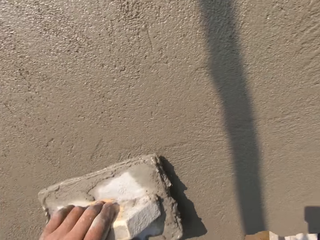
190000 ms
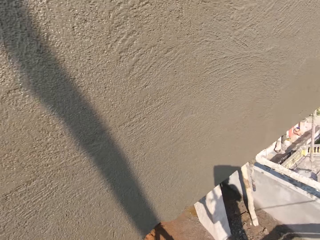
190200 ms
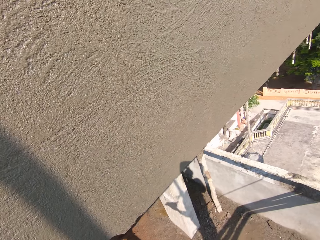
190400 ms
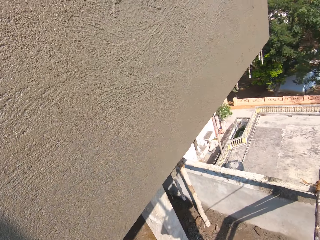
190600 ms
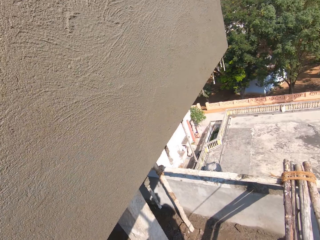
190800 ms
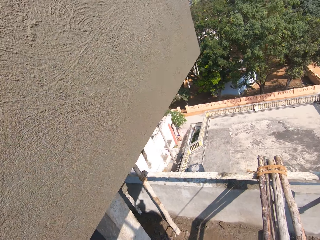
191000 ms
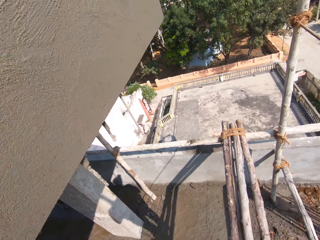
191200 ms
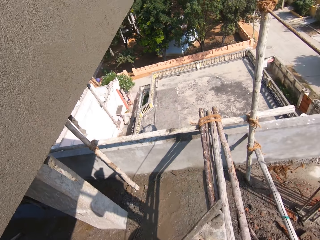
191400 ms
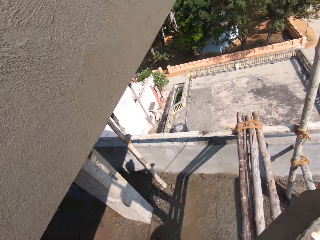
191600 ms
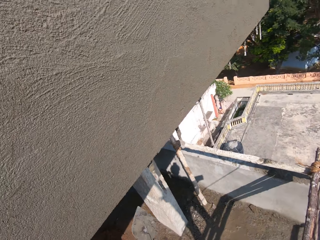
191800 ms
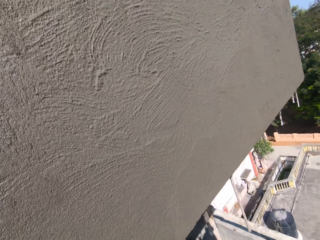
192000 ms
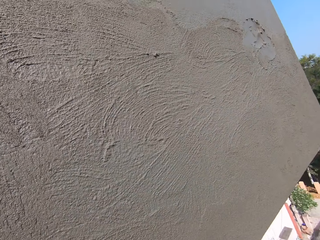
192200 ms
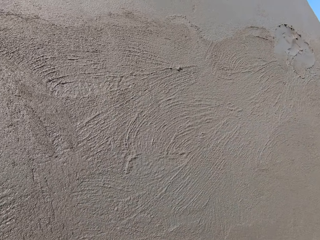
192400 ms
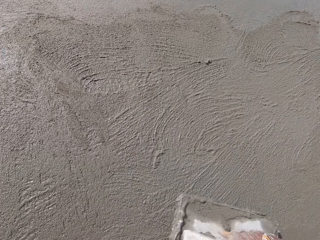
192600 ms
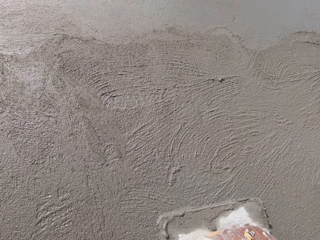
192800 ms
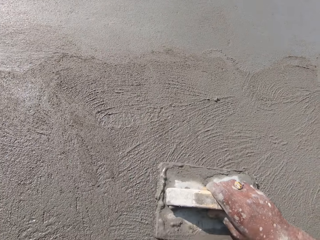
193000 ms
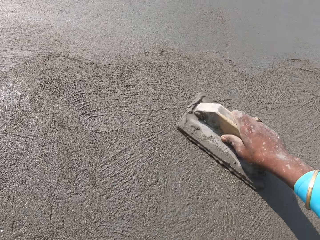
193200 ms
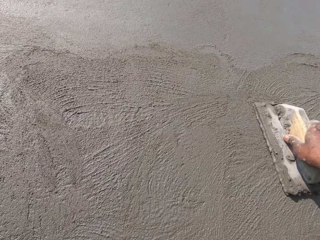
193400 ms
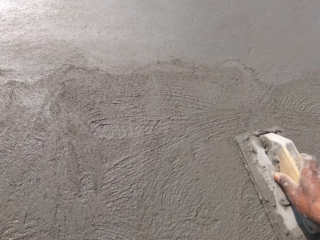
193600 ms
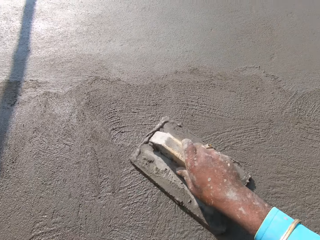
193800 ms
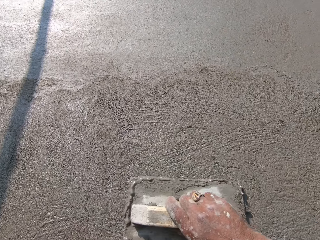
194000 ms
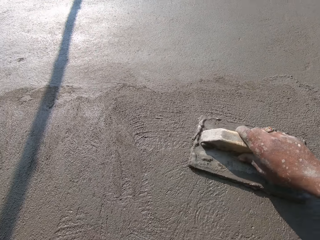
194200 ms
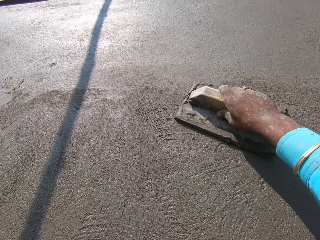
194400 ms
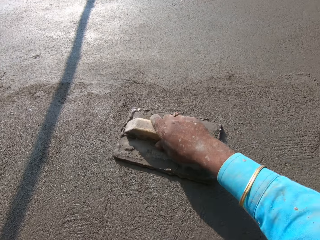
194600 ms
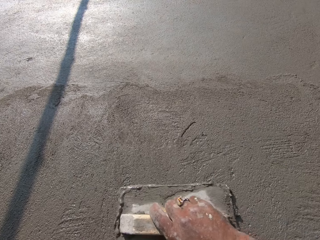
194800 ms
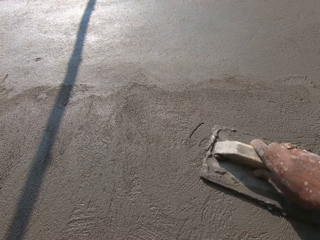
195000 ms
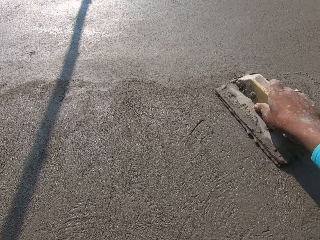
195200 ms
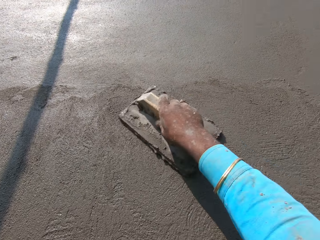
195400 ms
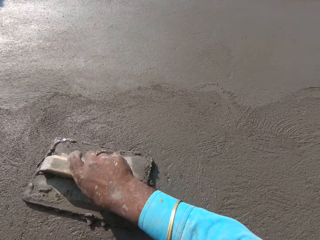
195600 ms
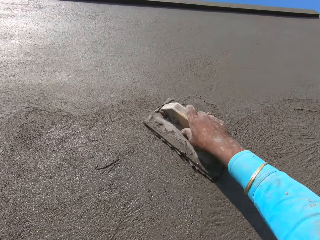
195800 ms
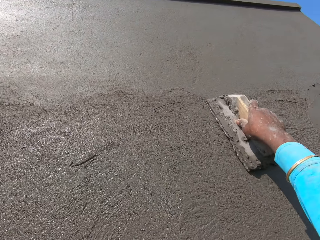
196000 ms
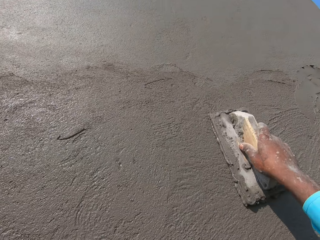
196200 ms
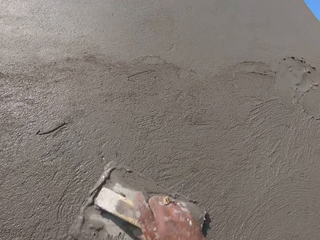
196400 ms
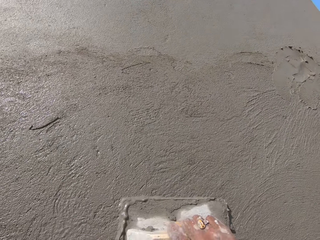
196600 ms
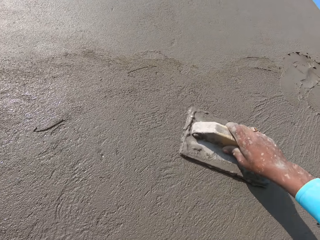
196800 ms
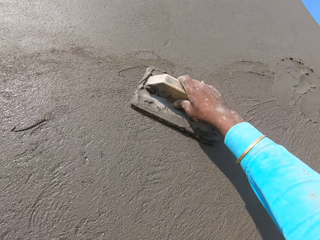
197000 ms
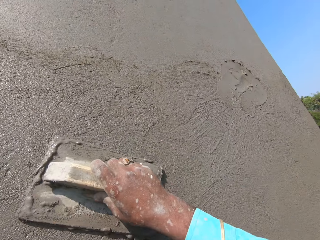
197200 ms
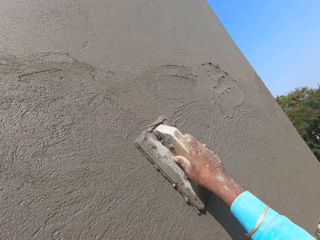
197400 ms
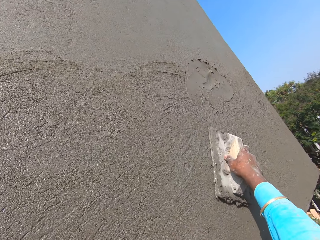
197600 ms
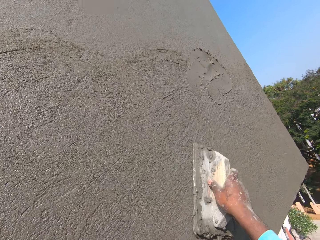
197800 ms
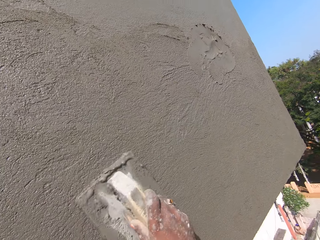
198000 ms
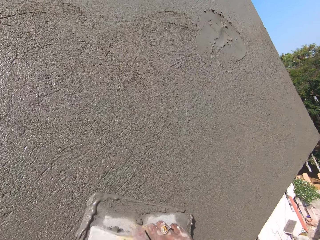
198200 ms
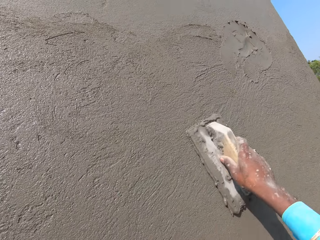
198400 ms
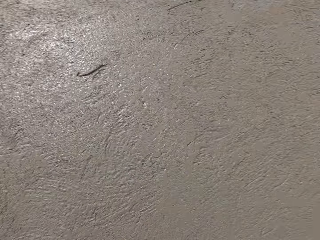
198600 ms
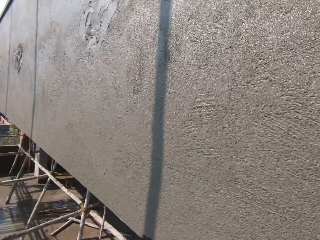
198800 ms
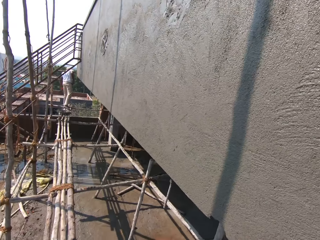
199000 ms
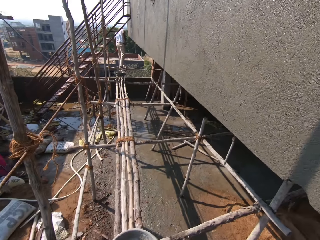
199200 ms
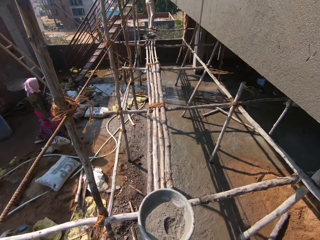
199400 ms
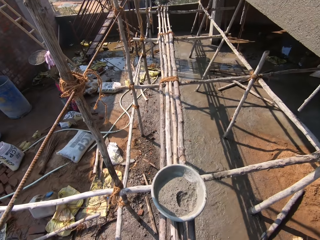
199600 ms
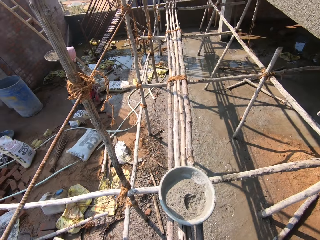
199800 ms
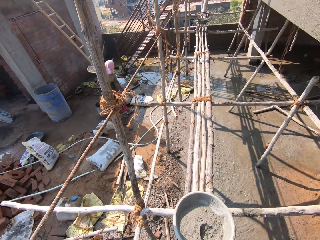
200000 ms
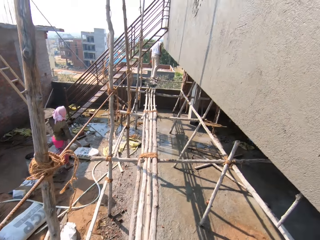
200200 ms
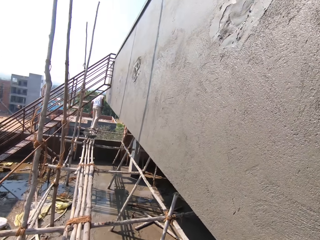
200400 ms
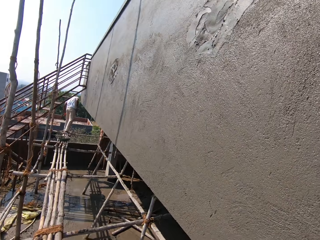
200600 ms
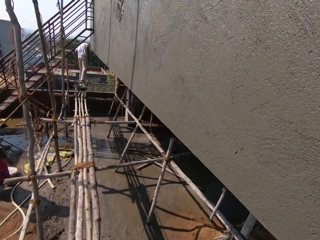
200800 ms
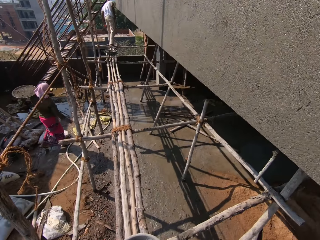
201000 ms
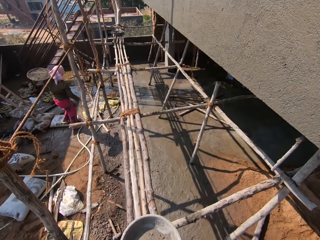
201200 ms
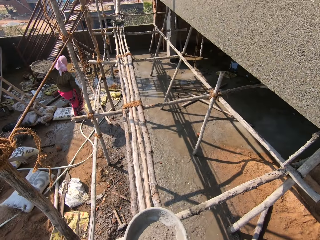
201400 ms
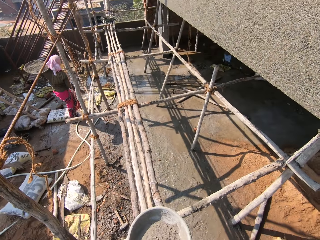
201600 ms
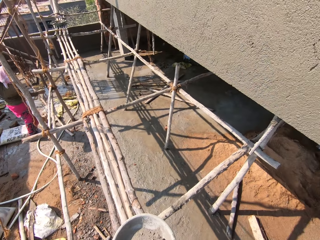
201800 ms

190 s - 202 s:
The camera wearer stares at the wall. They look around. They plaster the wall. They look around the compound.

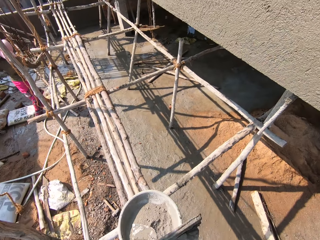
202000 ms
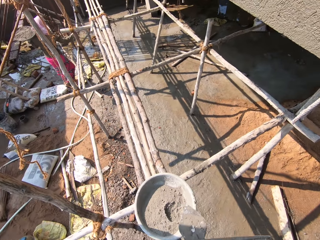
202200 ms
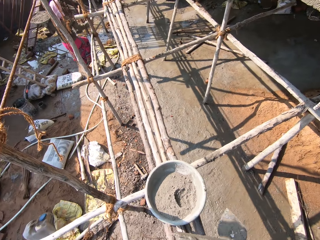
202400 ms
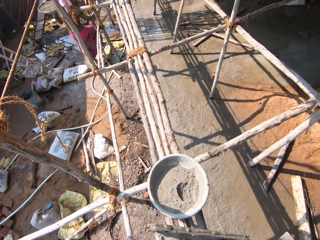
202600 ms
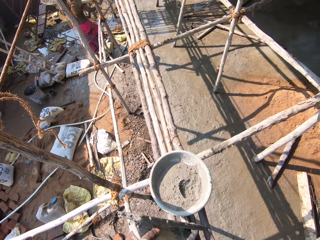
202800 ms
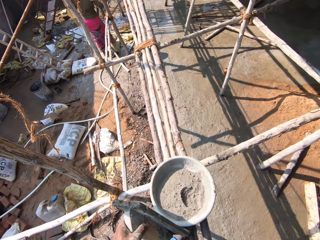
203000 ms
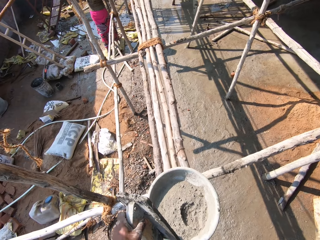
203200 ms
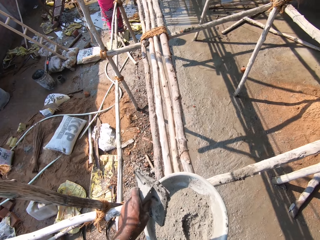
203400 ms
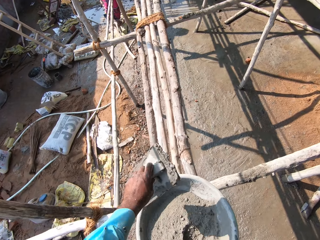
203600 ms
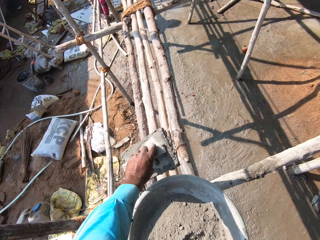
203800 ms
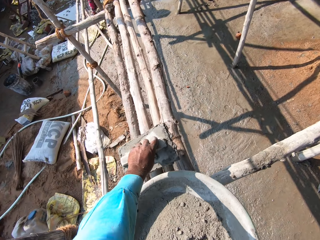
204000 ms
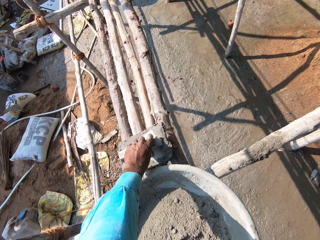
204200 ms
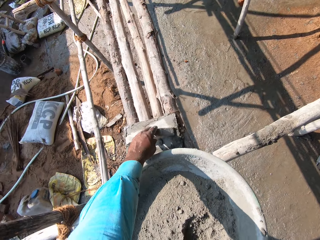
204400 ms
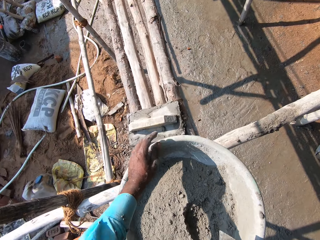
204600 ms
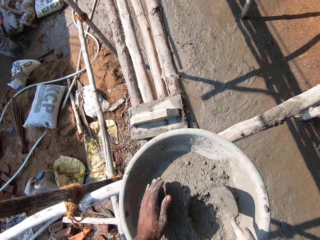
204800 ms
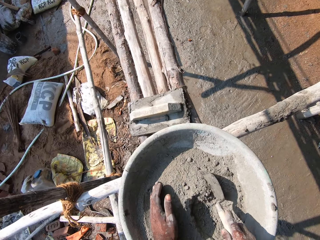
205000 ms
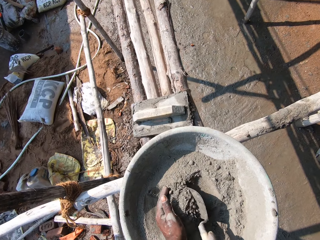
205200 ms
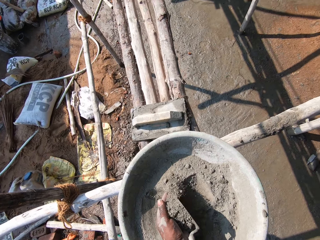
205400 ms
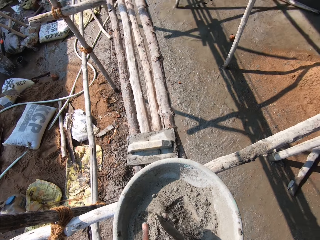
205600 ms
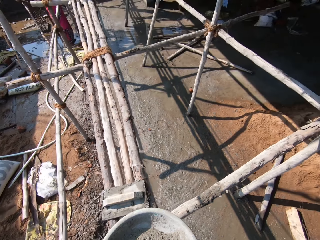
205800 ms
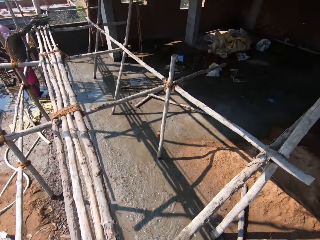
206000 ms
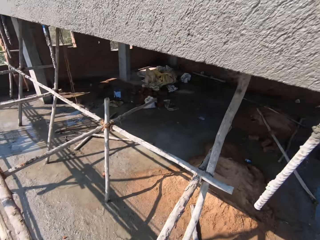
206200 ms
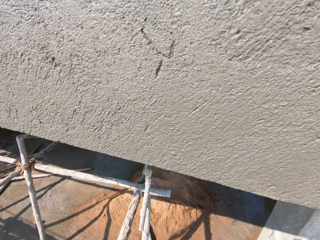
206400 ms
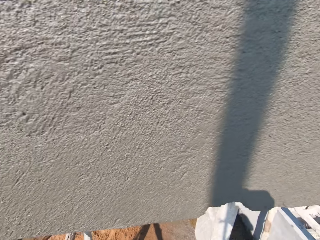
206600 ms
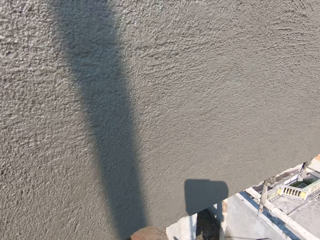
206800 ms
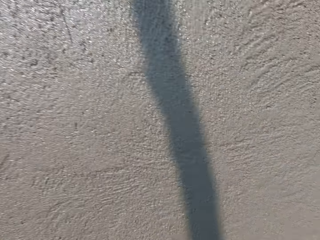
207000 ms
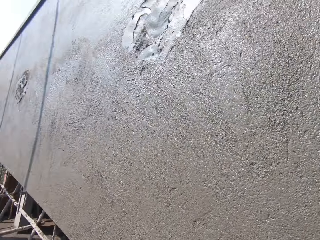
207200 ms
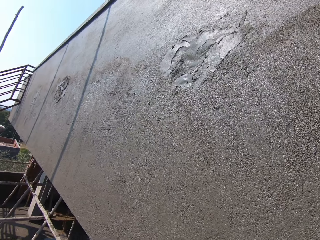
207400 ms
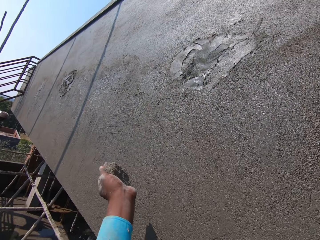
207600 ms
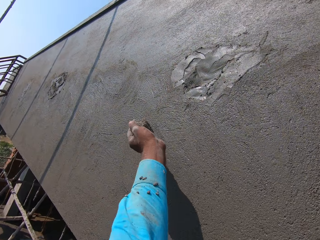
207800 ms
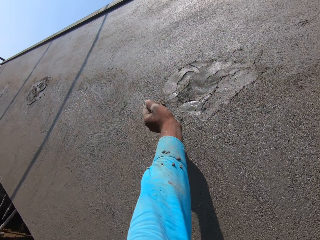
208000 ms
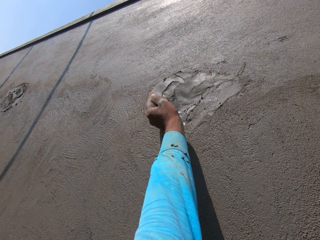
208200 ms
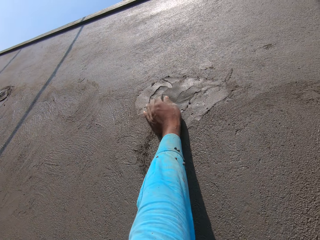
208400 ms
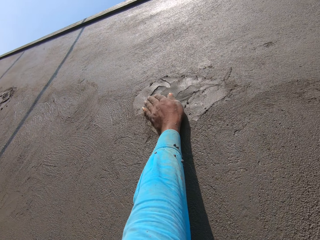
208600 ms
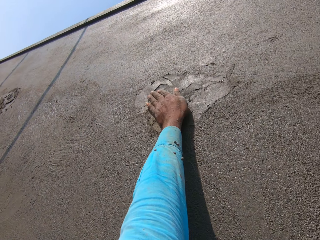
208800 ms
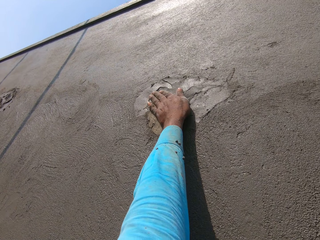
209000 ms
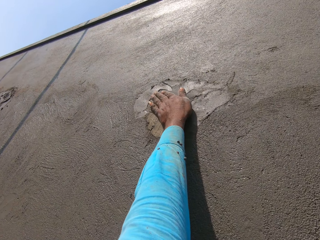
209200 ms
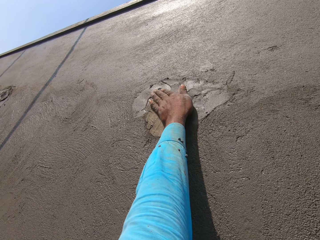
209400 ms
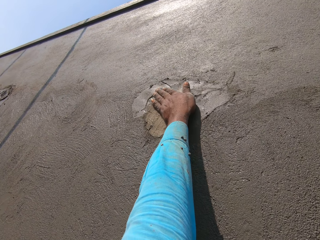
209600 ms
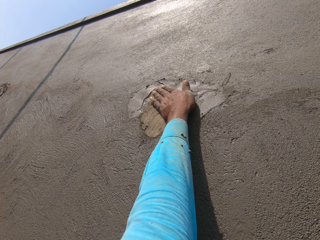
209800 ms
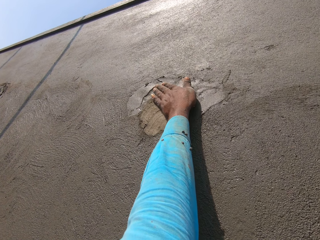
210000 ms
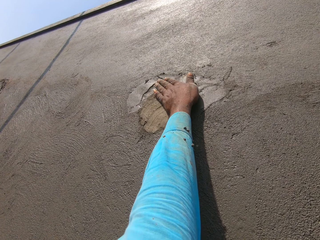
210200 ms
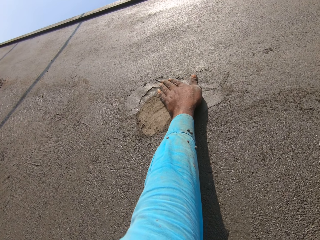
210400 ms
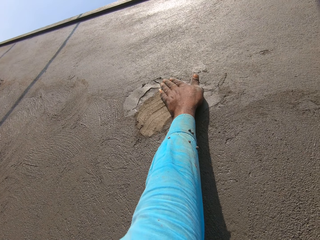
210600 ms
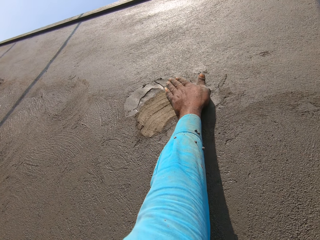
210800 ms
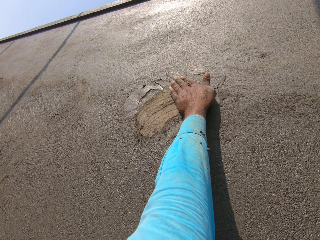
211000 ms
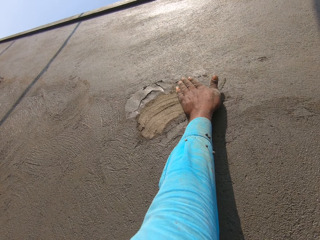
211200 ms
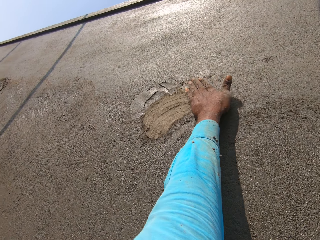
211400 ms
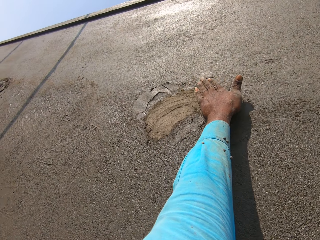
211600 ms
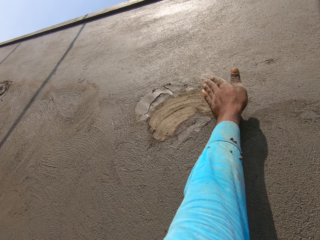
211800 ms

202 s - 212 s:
The camera wearer places the trowel down. They scoop the cement. They look around. They apply cement on the wall.
